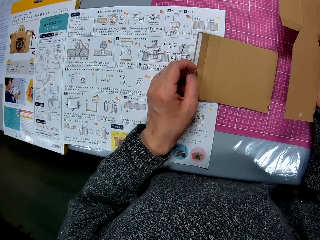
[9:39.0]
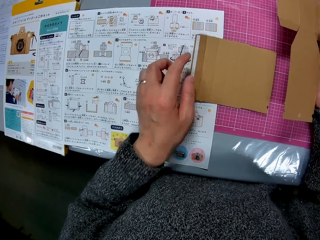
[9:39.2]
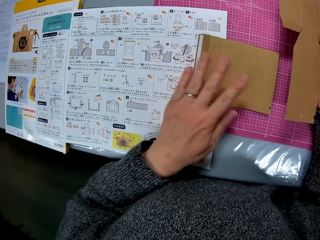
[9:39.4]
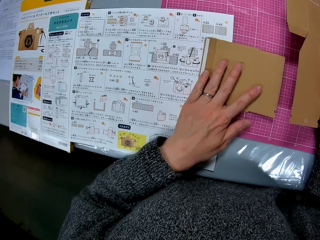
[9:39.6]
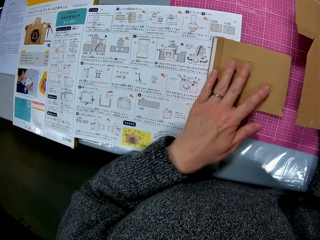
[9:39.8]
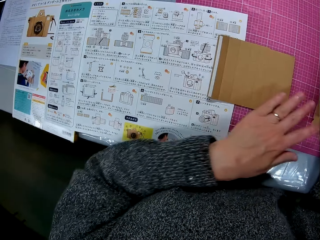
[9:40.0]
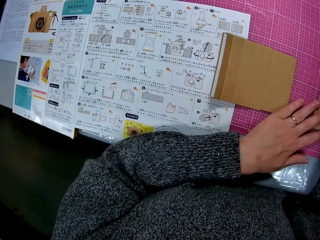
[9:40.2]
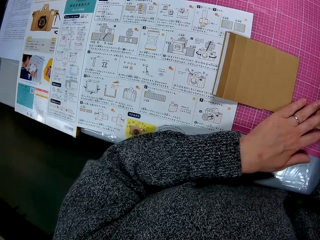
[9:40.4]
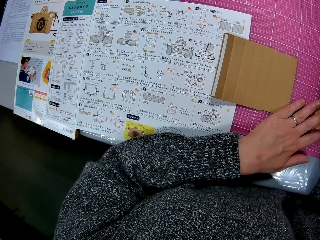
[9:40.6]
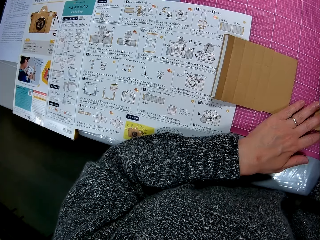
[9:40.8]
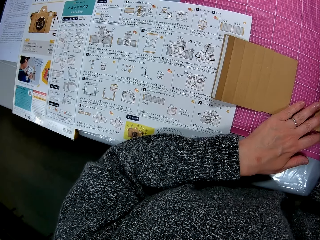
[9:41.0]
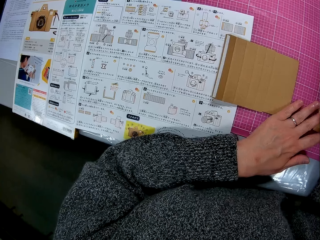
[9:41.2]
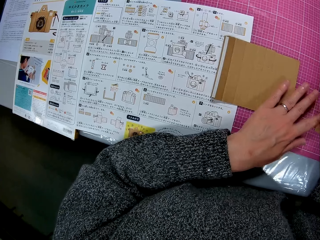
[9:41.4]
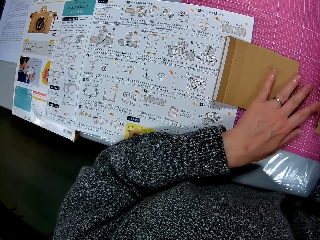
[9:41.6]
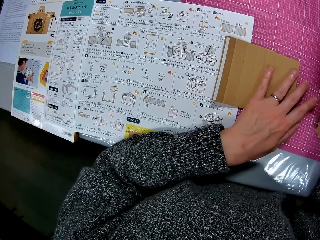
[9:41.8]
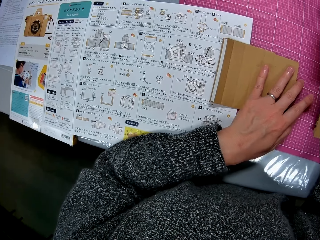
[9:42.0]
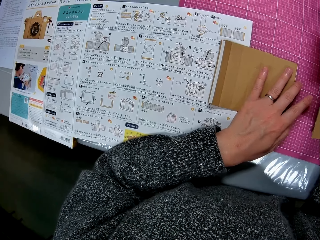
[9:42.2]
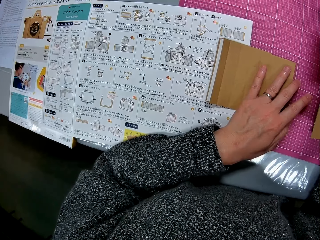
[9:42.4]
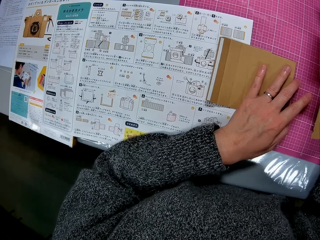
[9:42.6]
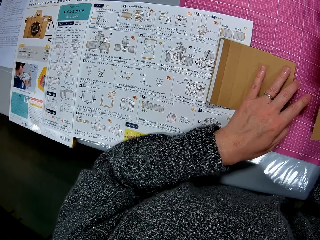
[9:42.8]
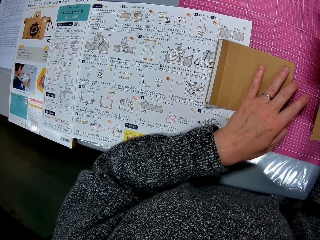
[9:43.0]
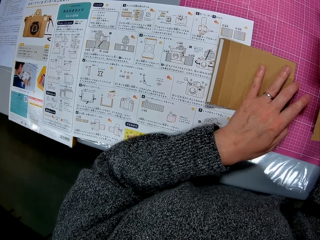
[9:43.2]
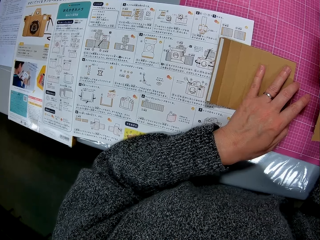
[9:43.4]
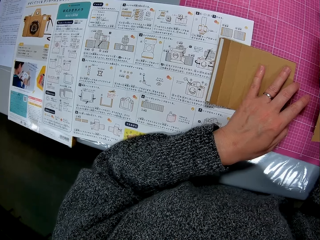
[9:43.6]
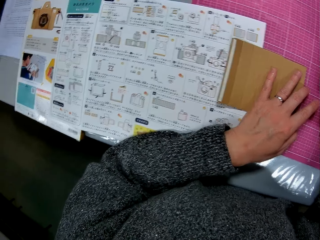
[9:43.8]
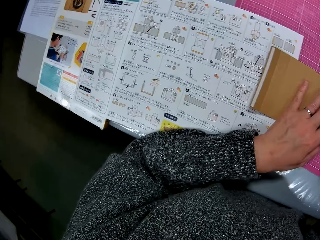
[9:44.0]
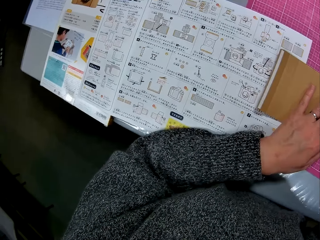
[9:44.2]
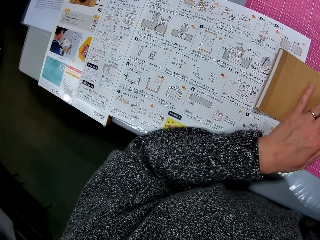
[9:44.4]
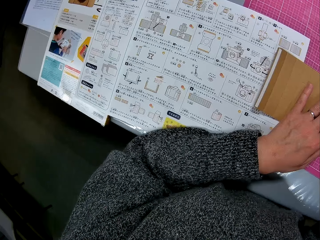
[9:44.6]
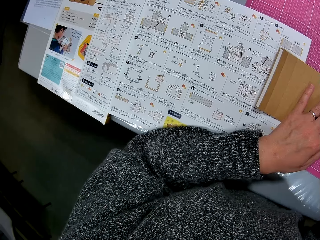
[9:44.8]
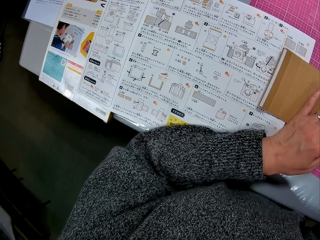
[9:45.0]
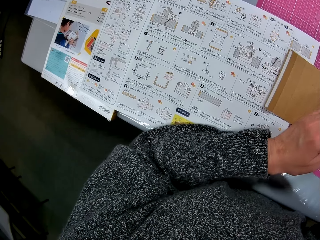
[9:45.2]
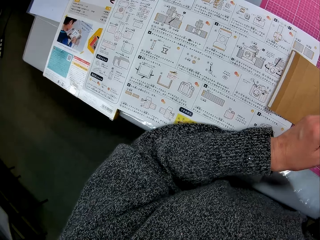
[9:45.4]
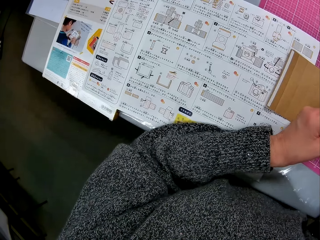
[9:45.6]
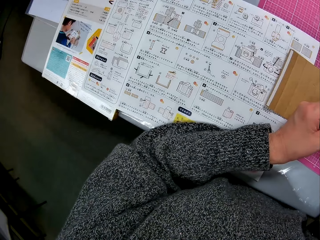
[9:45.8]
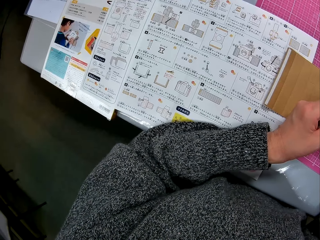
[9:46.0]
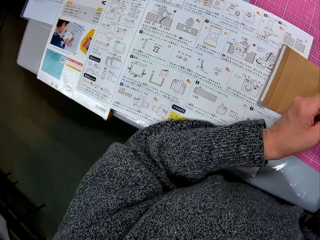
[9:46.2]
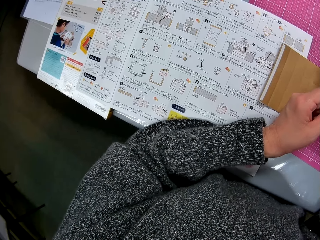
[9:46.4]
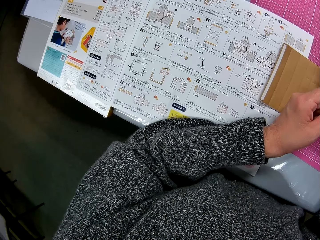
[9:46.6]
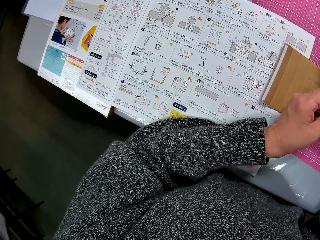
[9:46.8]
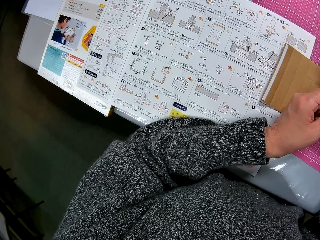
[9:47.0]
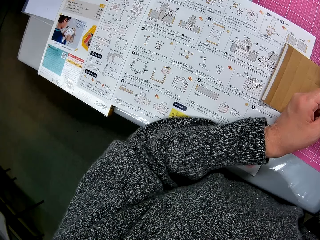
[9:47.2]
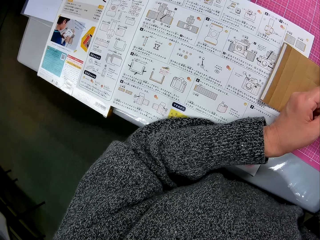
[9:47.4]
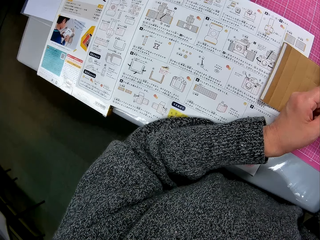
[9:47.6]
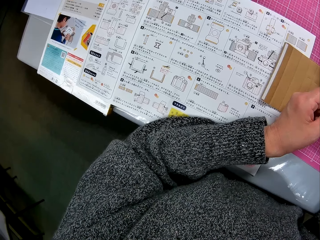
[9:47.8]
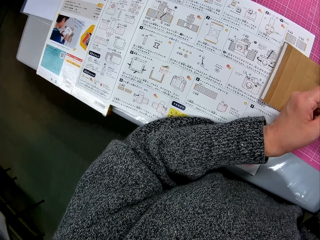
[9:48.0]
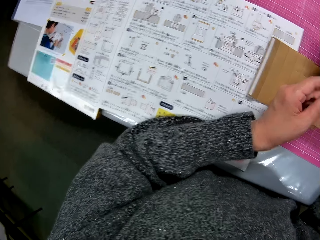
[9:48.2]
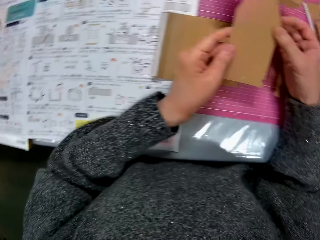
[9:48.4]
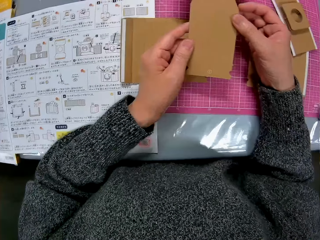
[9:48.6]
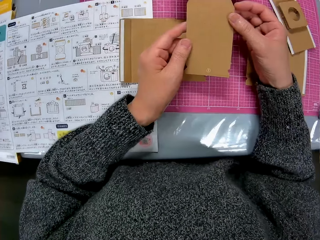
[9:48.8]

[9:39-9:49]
The camera wearer places her left hand on the cardboard paper or paperboard. She touches the cutting mat. She adjusts her left hand on the table. She looks at the manual. She touches the paperboard. She turns to the book on the table.

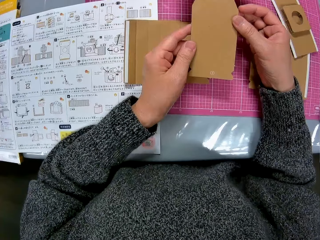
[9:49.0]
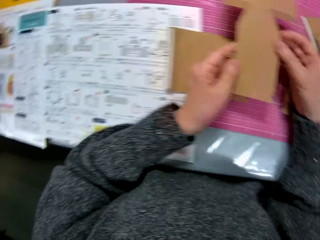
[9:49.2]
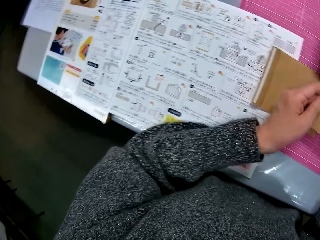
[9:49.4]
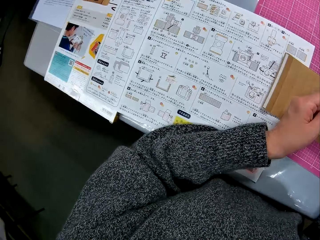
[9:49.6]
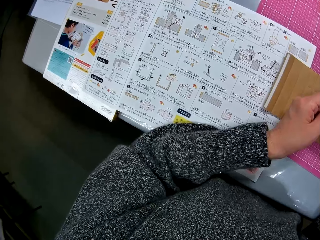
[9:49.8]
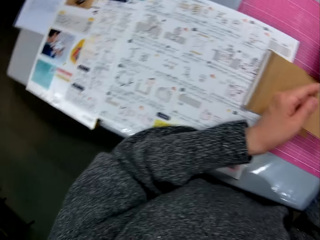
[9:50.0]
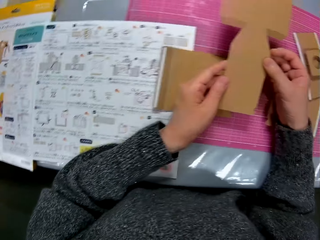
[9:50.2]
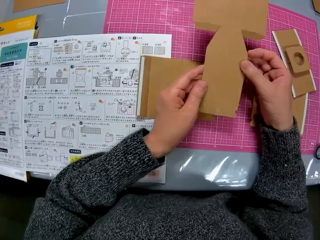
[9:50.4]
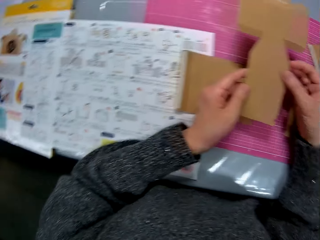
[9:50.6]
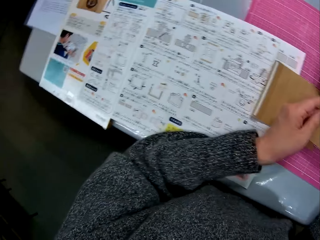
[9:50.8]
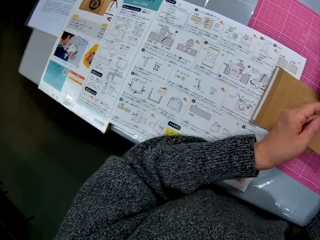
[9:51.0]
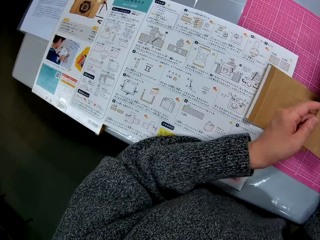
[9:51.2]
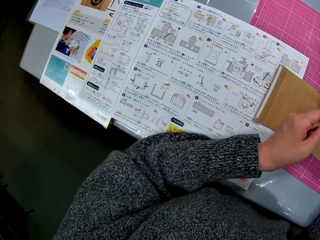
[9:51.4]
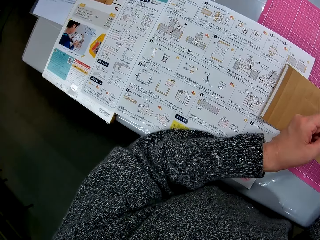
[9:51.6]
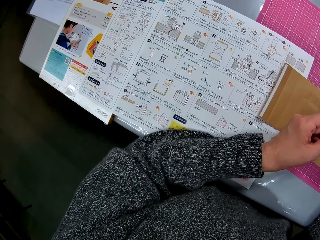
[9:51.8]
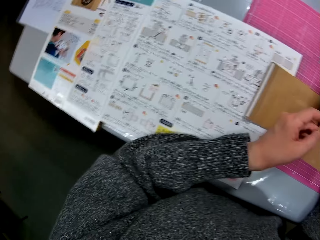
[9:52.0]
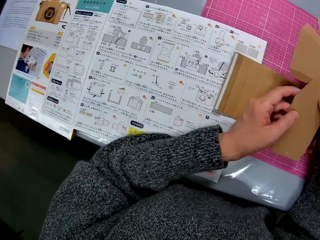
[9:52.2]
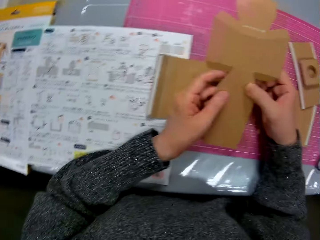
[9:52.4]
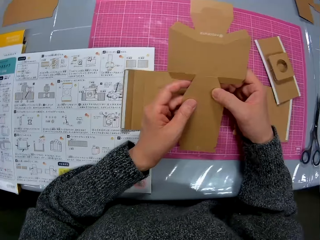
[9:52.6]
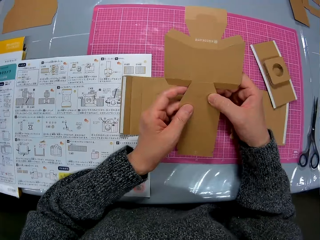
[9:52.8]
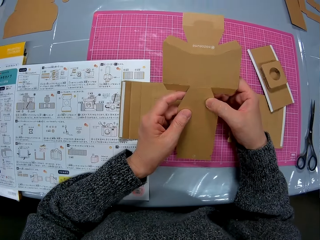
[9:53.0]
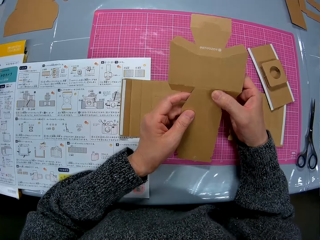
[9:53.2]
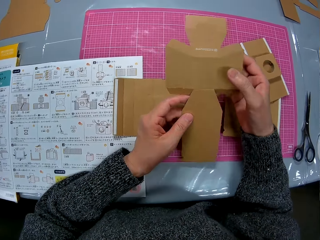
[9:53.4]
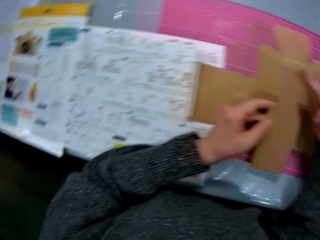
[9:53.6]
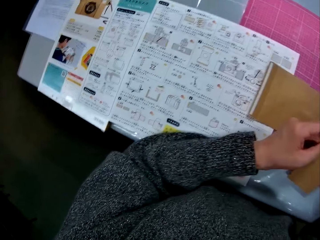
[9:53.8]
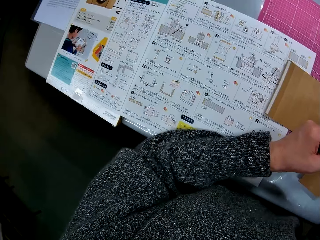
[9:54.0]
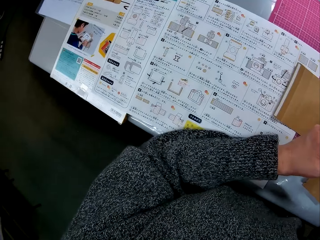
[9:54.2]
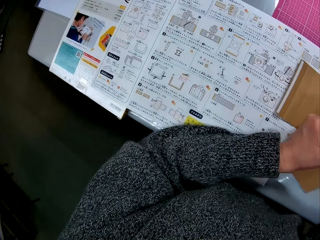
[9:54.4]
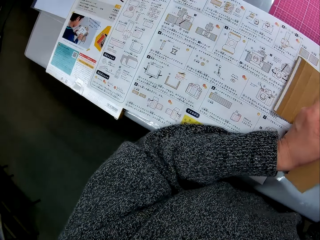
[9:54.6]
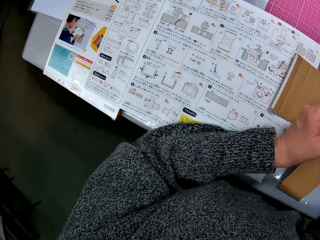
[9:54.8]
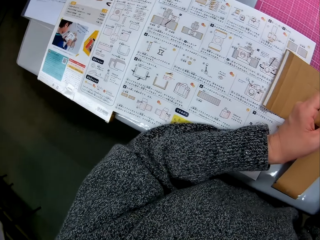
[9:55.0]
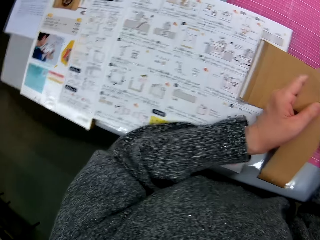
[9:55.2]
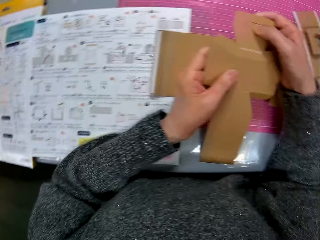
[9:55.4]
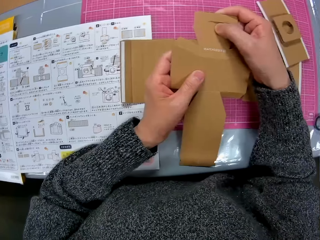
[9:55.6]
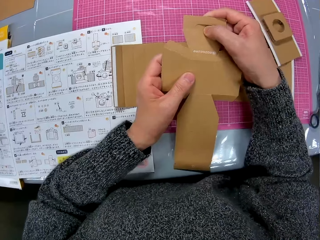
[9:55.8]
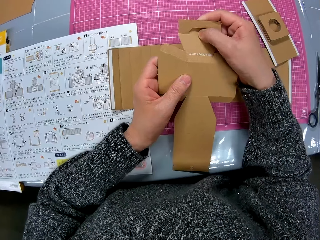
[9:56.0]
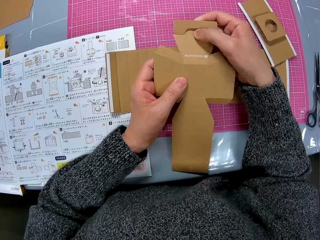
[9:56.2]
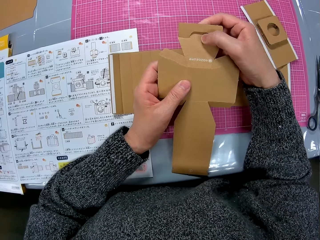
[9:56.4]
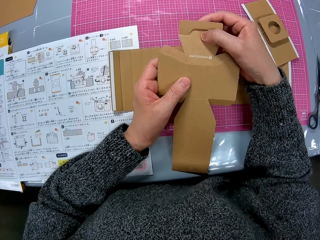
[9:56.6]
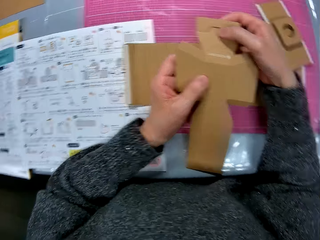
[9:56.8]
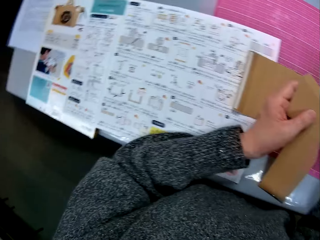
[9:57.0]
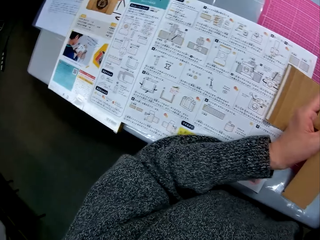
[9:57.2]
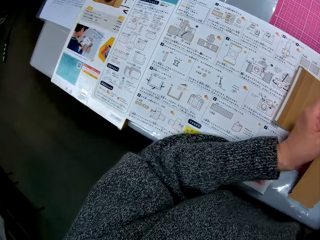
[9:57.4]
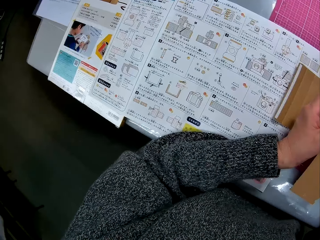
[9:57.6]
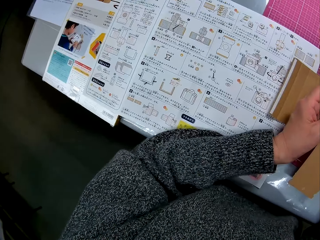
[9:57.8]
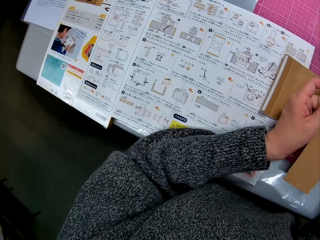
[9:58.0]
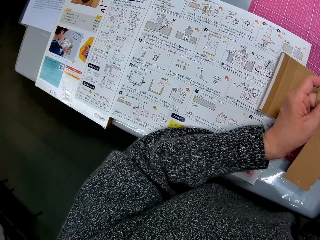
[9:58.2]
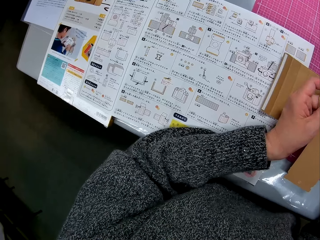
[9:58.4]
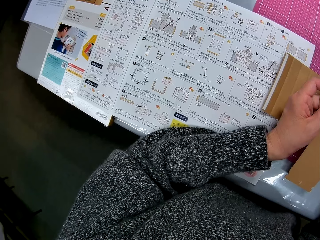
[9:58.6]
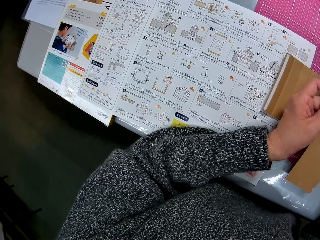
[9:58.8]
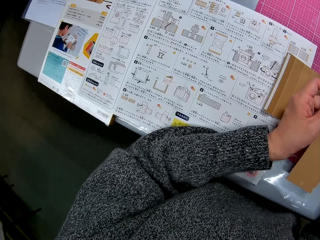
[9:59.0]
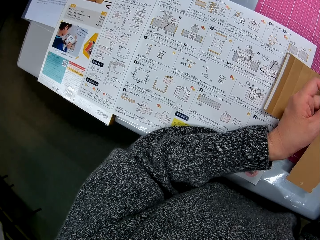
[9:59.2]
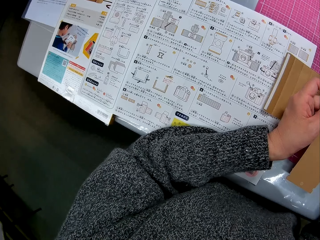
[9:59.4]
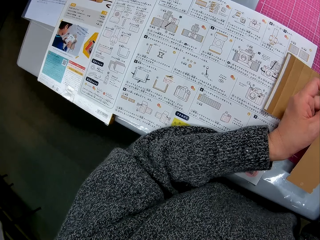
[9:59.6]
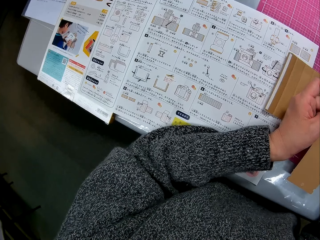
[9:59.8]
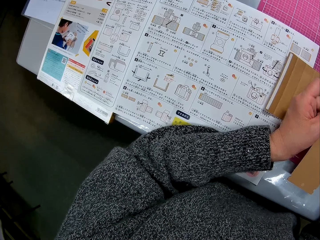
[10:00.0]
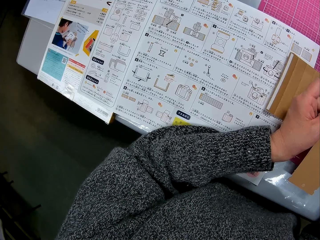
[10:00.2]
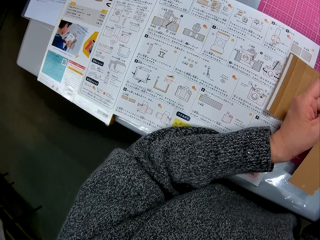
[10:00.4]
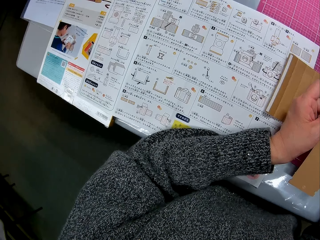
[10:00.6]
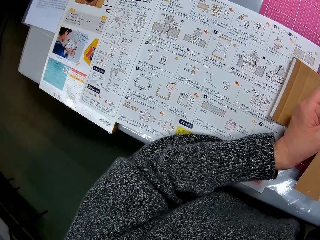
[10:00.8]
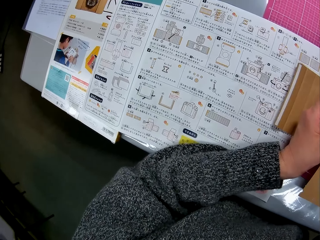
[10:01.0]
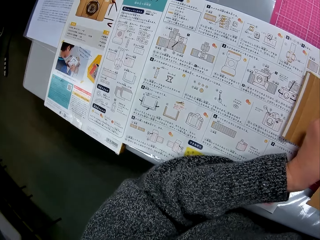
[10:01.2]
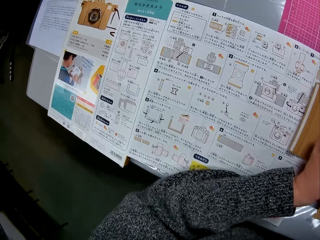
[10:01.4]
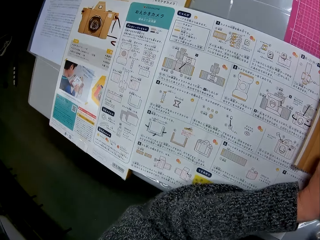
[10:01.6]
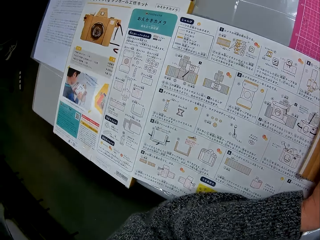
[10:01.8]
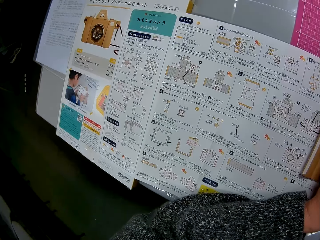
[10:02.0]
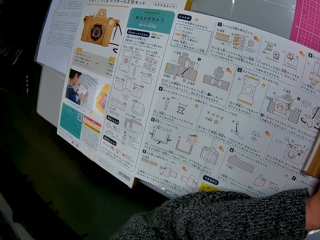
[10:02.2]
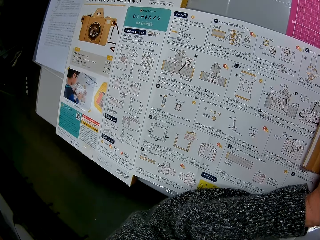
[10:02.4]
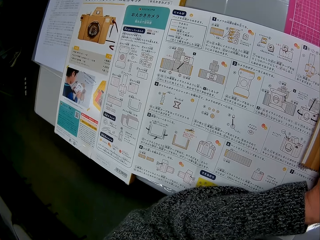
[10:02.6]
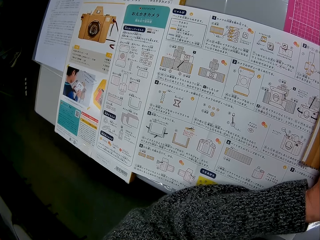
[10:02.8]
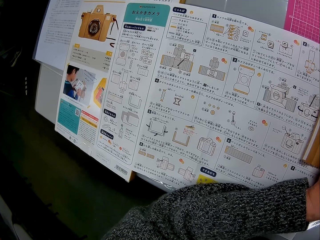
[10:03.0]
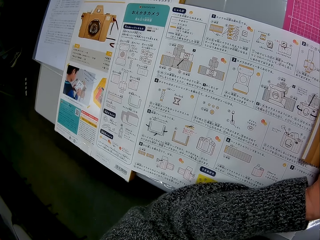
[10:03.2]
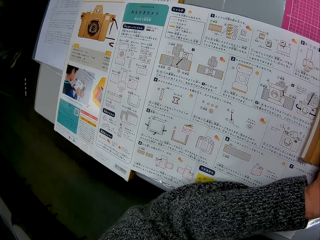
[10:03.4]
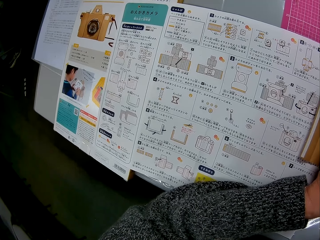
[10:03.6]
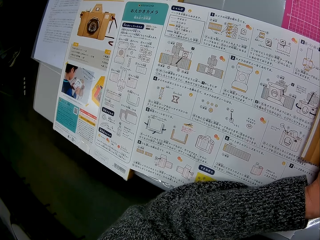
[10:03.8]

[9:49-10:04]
The camera wearer turns to the cardboard paper in her hands. She turns to the book on the table. She turns to the cardboard paper in her hands. She turns to the book on the table. She turns to the cardboard paper in her hands. She turns to the book on the table. She turns to the cardboard paper in her hands. She turns to the book on the table.
